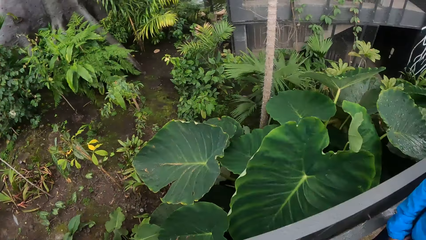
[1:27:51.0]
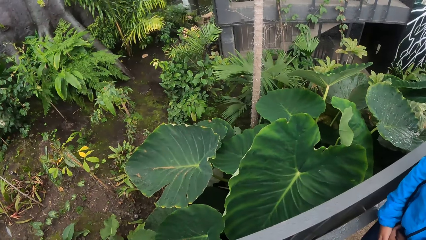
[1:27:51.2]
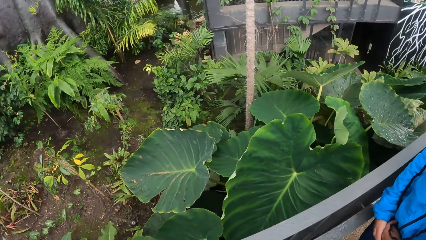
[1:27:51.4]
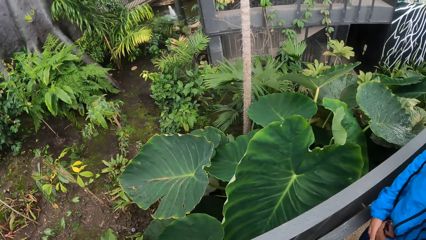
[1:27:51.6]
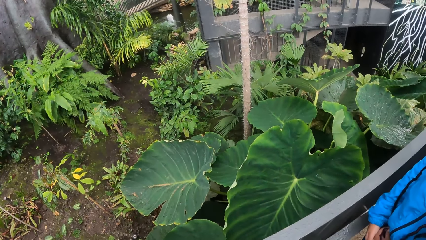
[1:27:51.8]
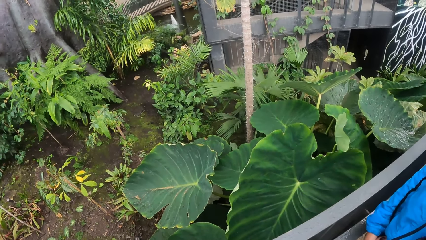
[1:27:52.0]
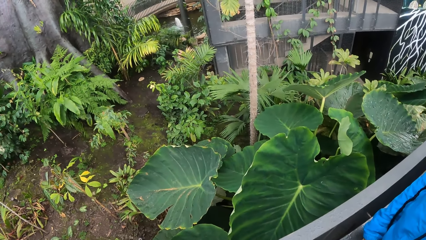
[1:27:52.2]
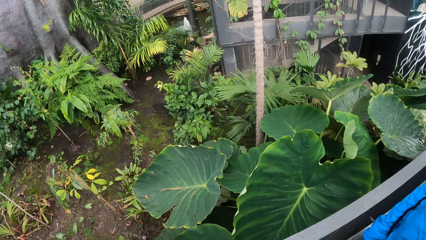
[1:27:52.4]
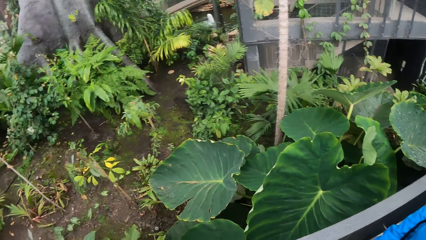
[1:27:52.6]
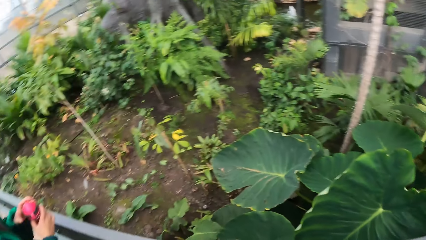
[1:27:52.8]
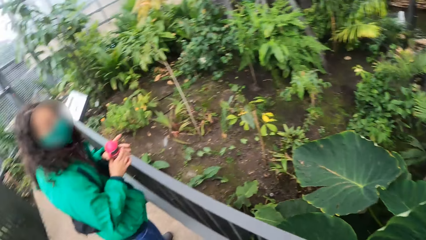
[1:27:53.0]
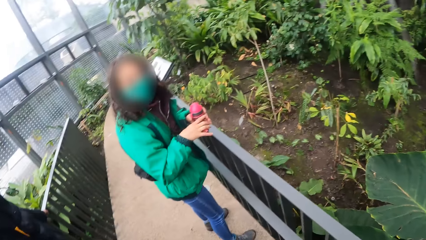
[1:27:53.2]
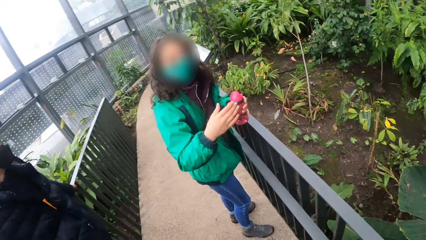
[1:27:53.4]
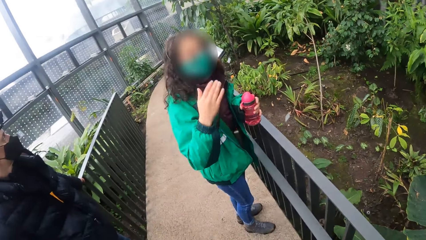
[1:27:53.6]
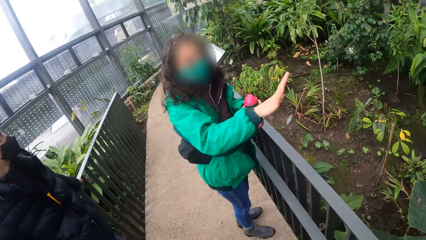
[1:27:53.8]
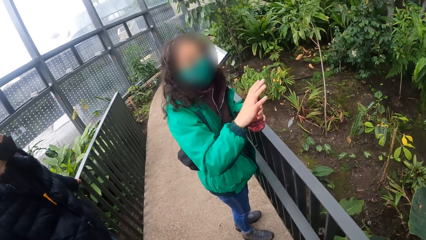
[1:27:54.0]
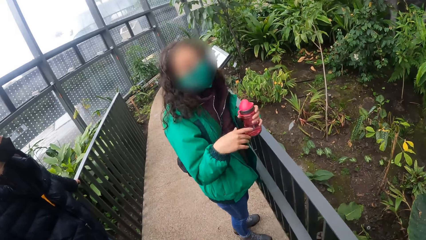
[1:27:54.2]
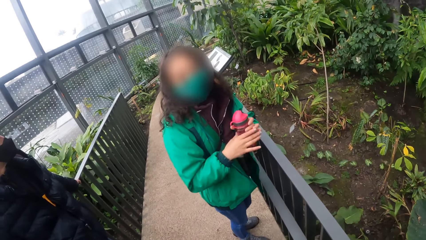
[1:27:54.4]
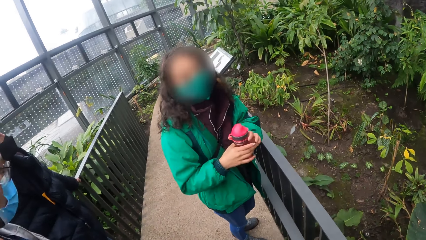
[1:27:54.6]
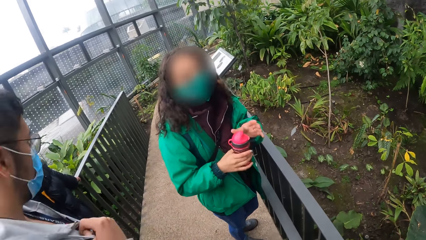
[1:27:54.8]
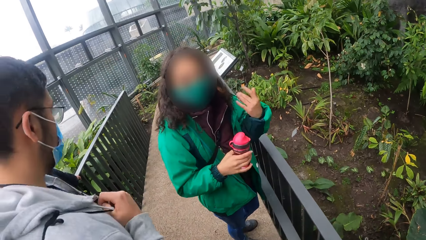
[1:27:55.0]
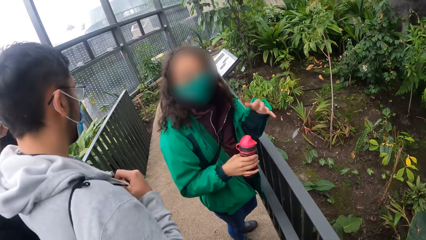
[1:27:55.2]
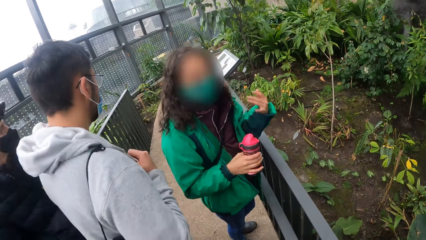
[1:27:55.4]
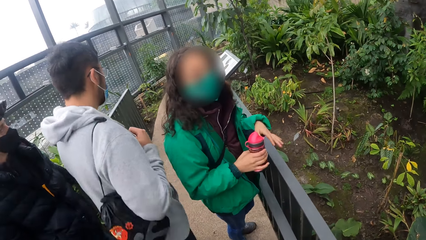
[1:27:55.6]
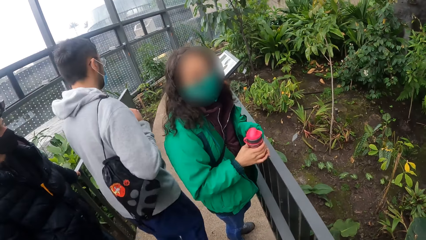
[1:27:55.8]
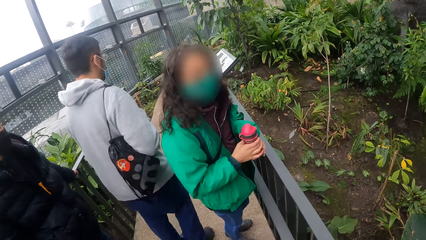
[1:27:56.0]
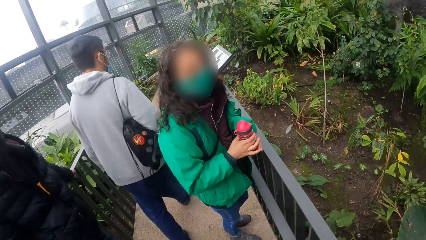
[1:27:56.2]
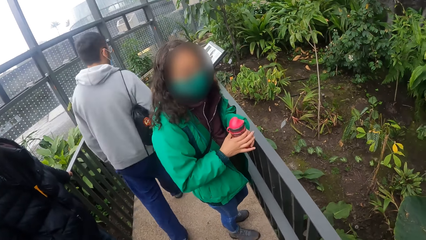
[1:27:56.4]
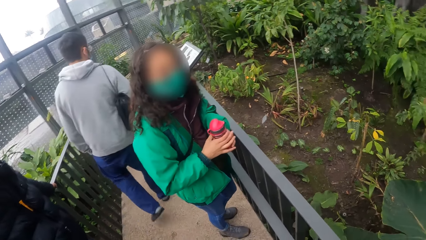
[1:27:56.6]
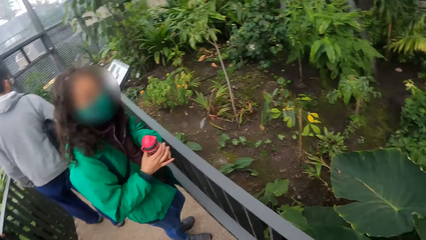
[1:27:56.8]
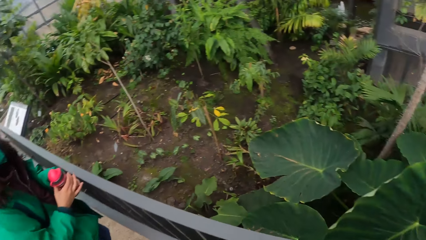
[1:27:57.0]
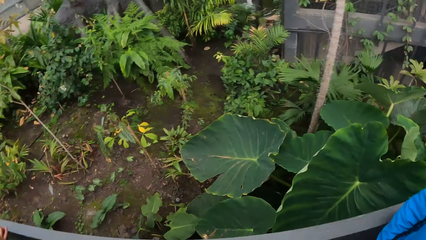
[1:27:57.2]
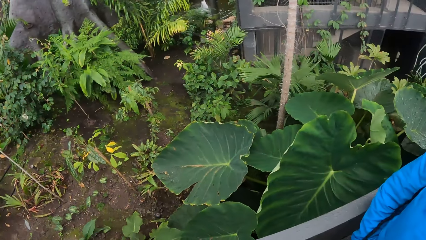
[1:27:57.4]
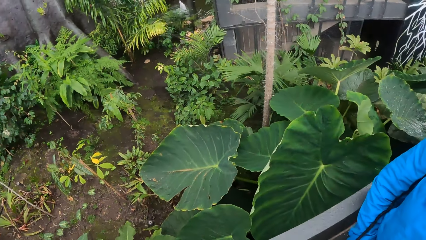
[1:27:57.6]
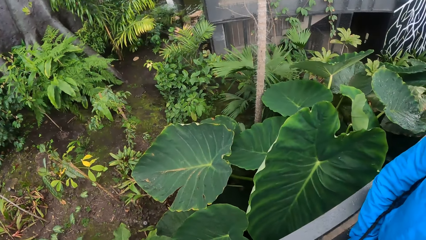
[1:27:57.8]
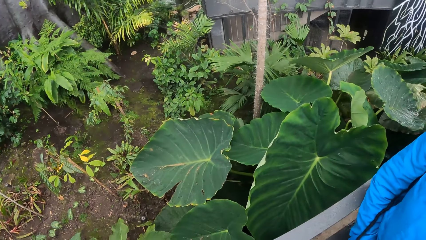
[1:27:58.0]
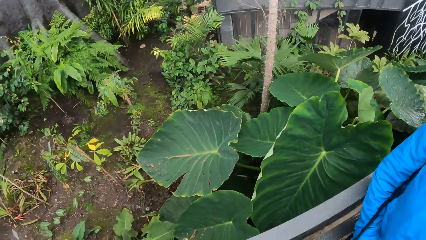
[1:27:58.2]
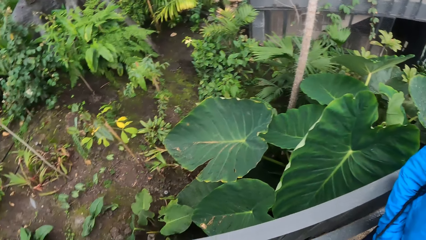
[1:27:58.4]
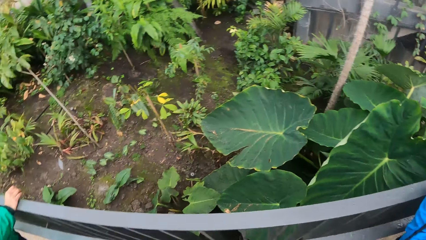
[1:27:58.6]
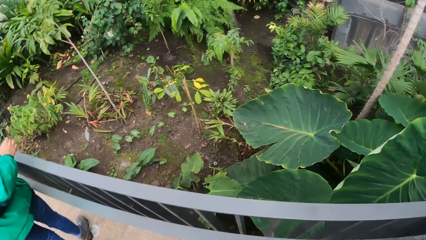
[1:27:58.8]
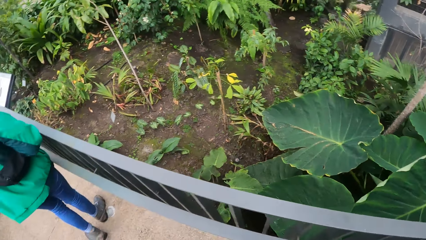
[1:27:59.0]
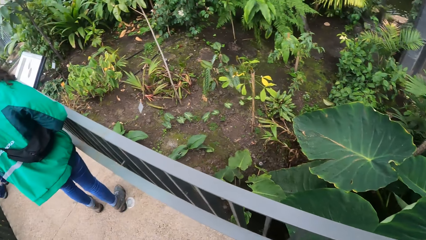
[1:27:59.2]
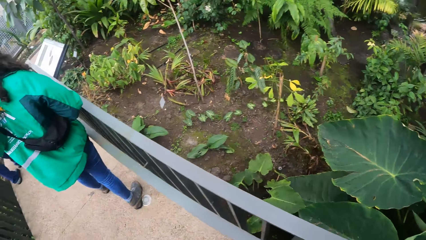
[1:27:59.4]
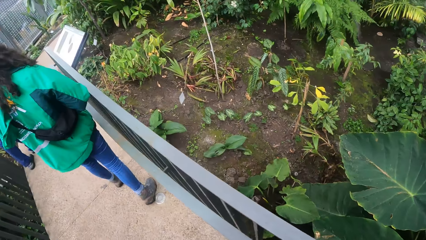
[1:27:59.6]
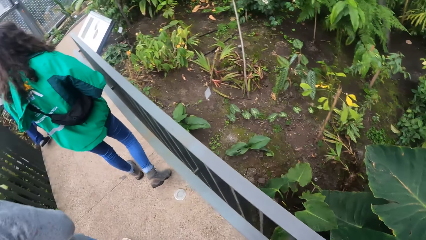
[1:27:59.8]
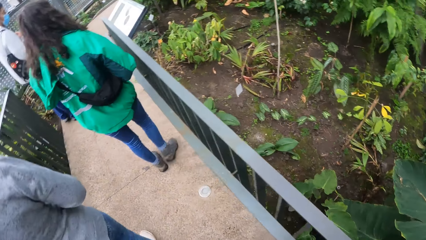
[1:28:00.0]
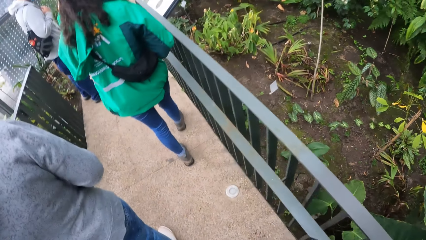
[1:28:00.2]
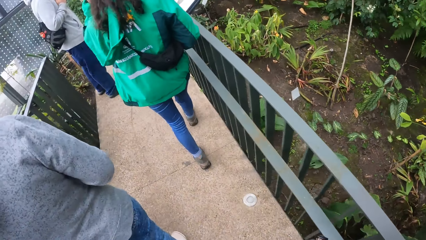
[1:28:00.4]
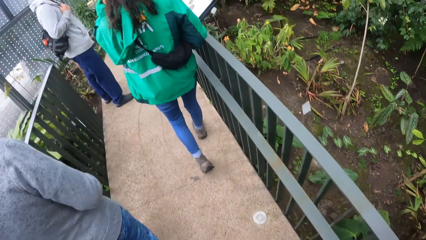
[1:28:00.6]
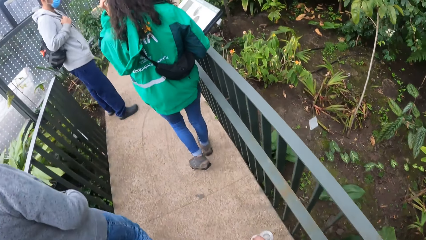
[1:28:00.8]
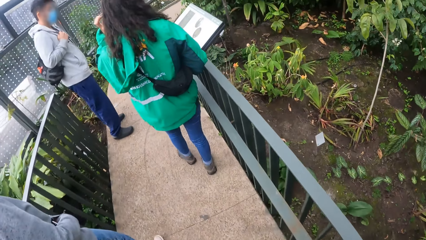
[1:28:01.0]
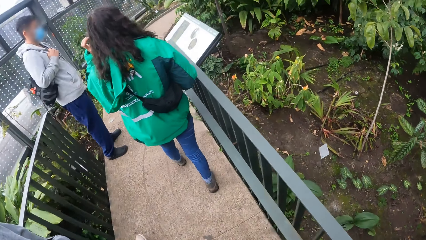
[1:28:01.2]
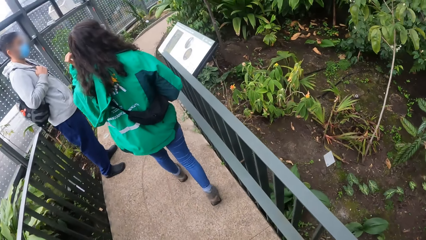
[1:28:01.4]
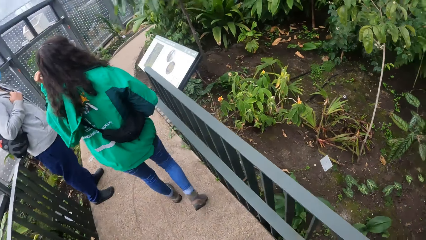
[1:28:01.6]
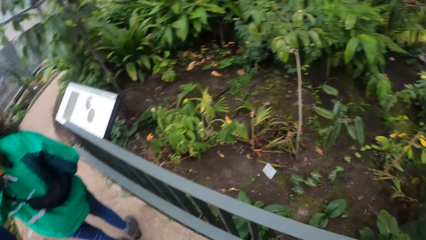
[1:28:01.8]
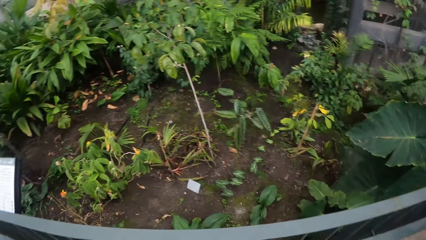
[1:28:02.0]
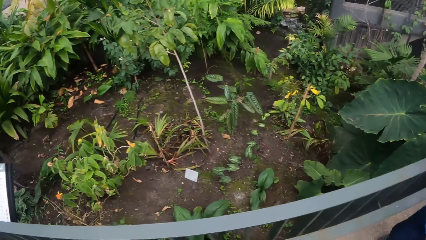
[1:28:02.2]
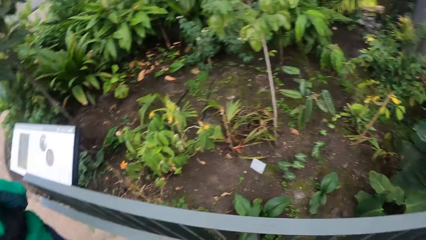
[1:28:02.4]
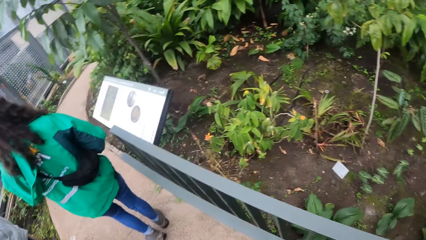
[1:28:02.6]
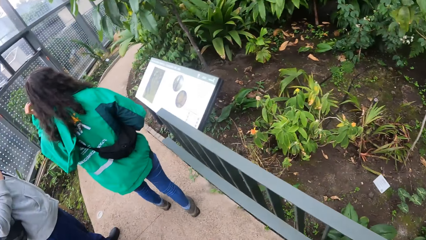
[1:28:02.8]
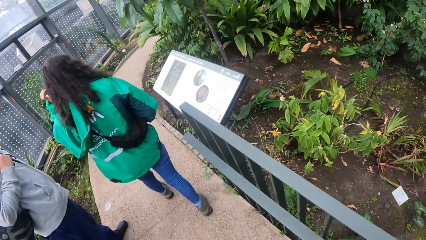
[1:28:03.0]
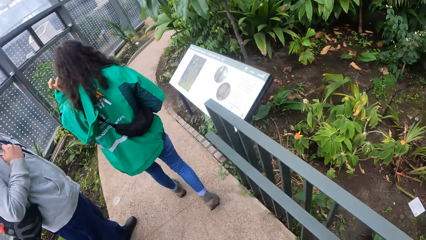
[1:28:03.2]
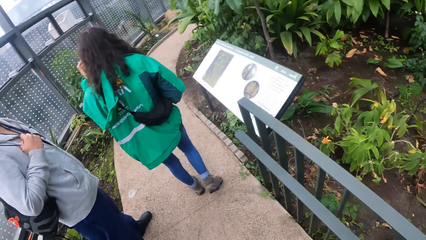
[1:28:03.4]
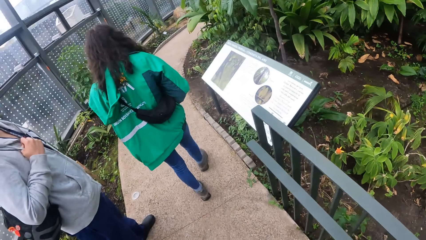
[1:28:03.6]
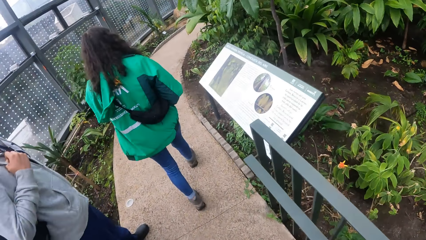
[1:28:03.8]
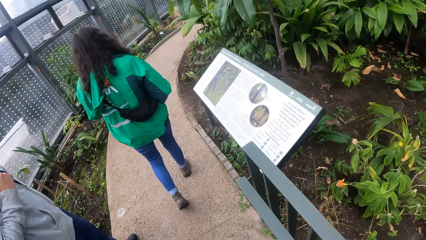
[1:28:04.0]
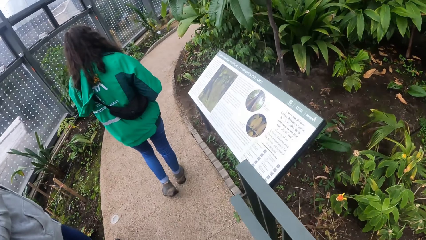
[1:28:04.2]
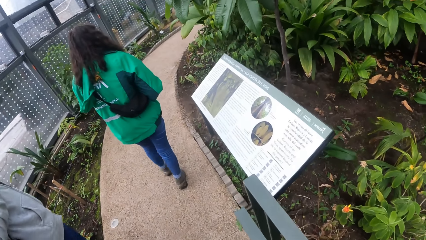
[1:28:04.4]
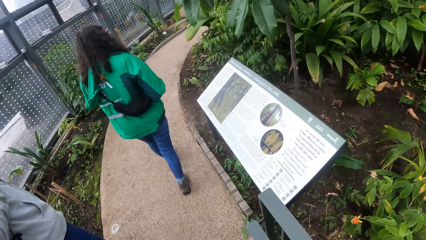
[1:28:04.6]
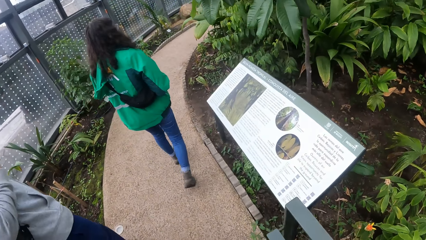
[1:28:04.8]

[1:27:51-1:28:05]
The camera wearer looks around. They walk forward.

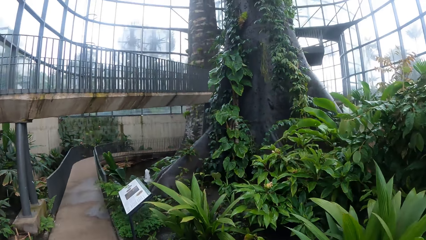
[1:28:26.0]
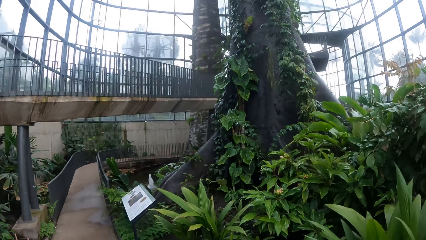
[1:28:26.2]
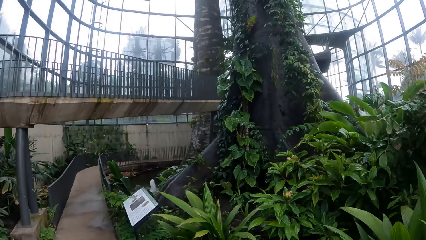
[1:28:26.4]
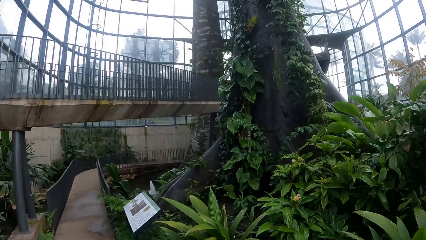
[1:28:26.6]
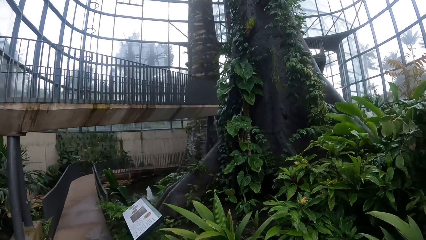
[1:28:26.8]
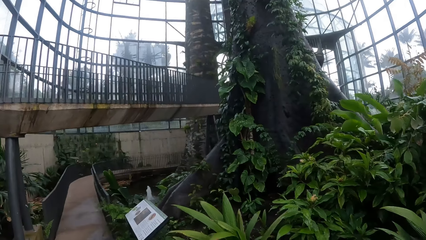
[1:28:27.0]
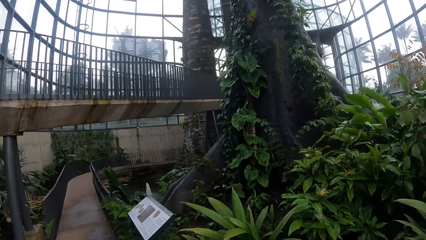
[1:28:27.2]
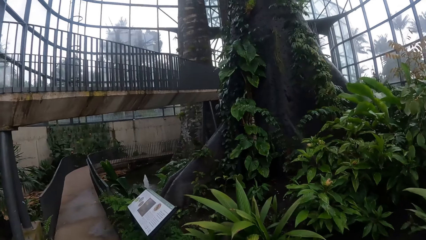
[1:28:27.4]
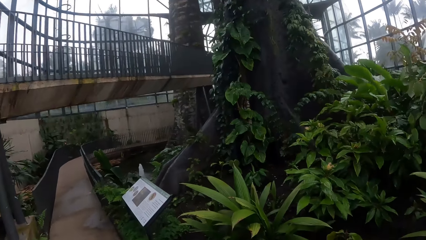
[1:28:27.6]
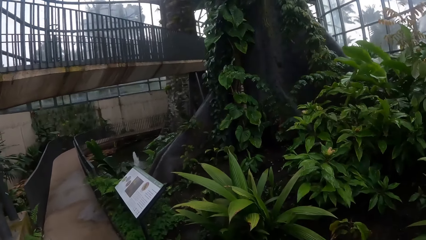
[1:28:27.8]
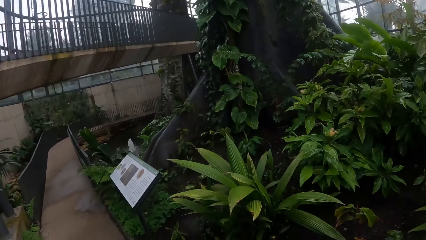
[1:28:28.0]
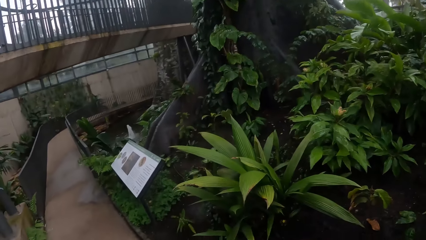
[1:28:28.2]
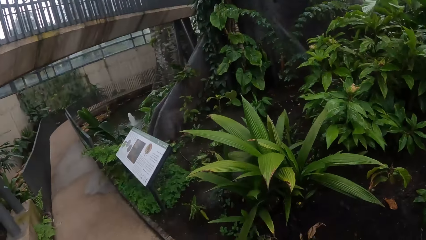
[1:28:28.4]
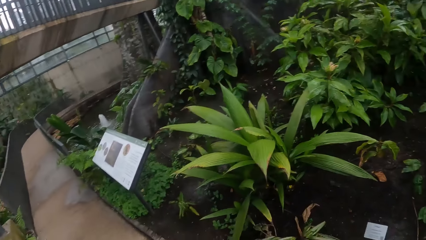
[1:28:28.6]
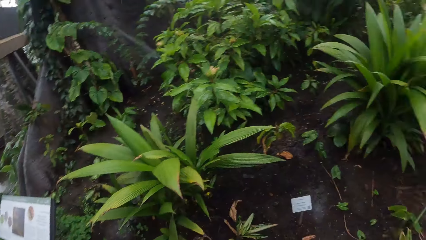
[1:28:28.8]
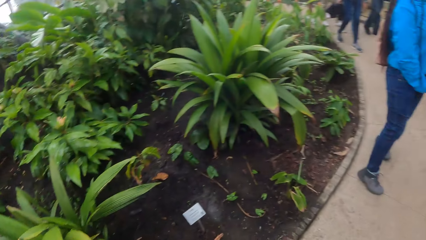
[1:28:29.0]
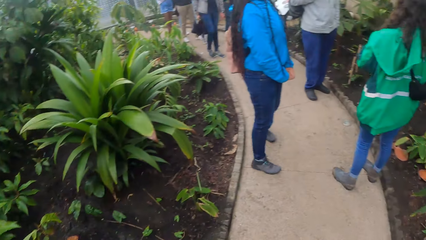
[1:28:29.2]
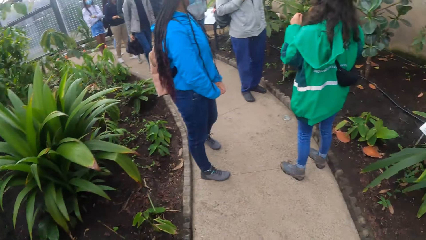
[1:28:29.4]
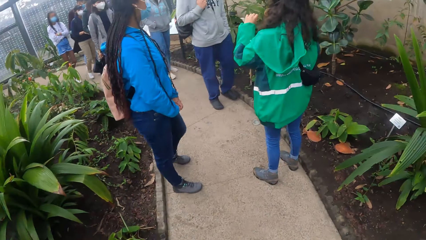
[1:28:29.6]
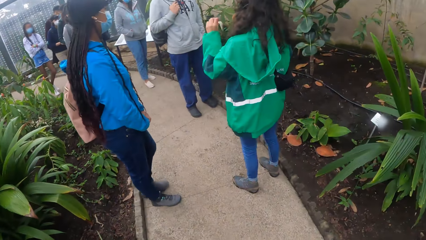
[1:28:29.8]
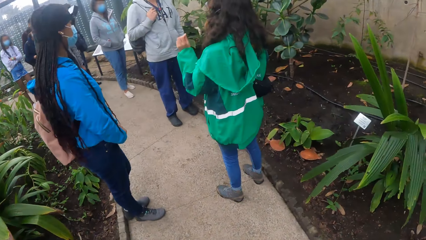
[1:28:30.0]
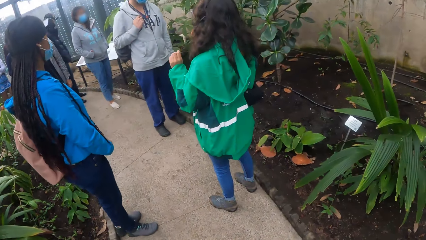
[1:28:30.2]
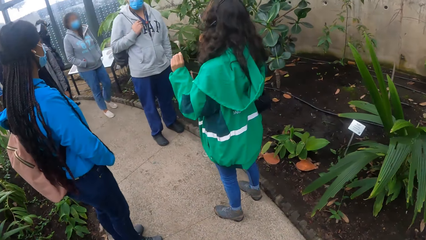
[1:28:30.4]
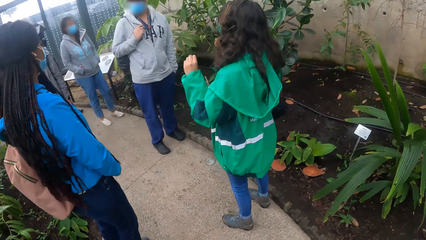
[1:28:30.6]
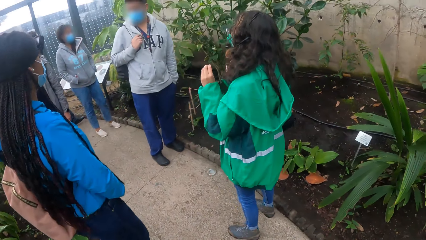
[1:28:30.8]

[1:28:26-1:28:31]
The camera wearer turns to look back.
